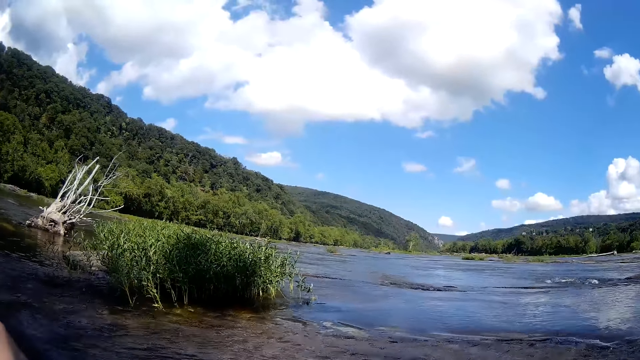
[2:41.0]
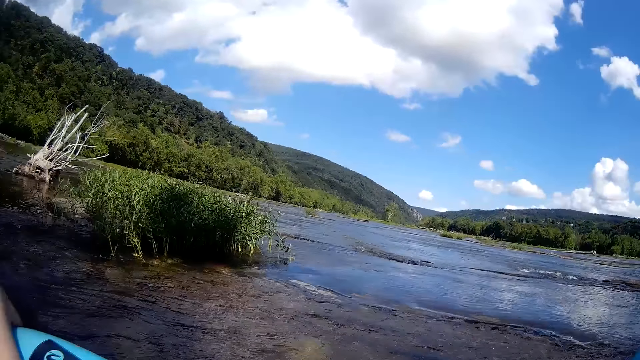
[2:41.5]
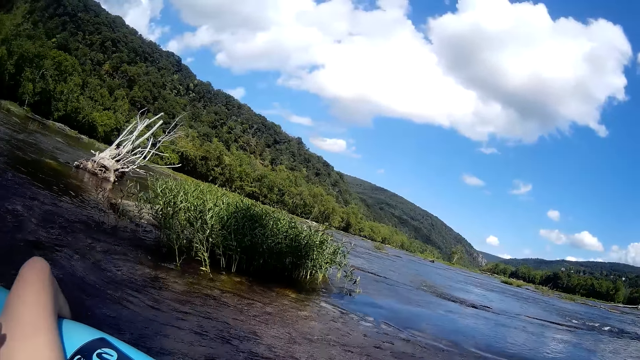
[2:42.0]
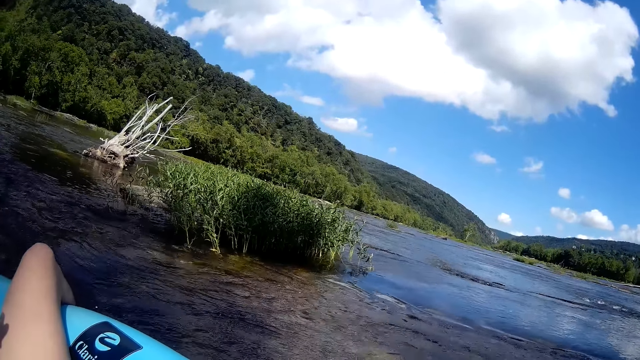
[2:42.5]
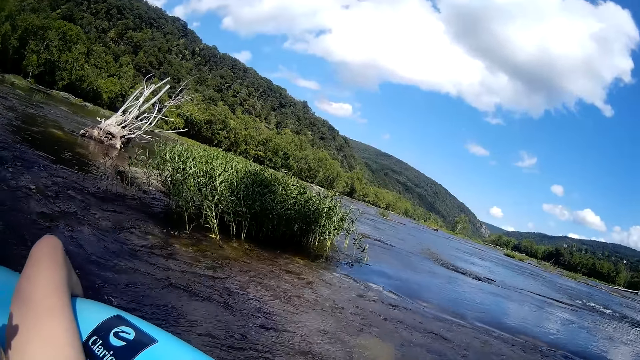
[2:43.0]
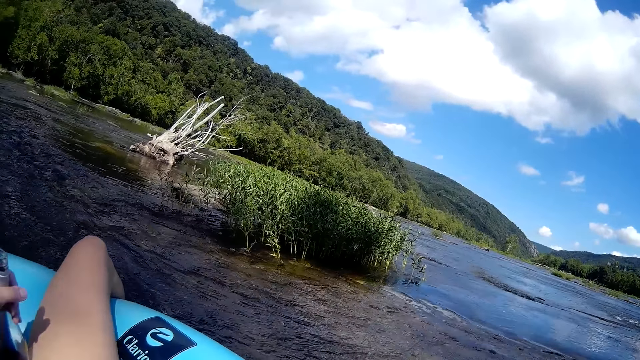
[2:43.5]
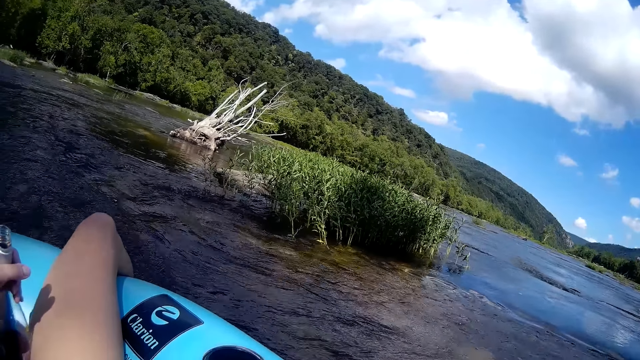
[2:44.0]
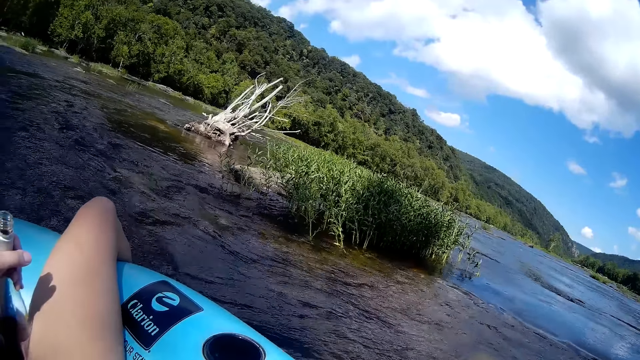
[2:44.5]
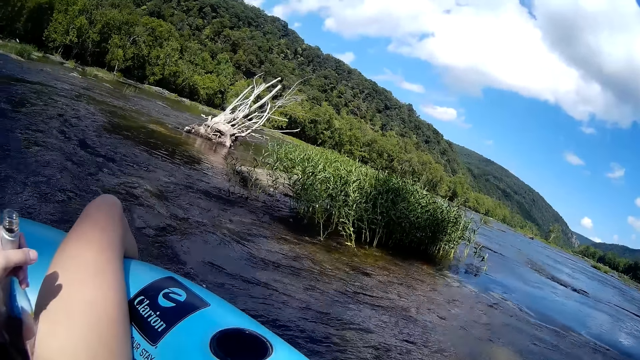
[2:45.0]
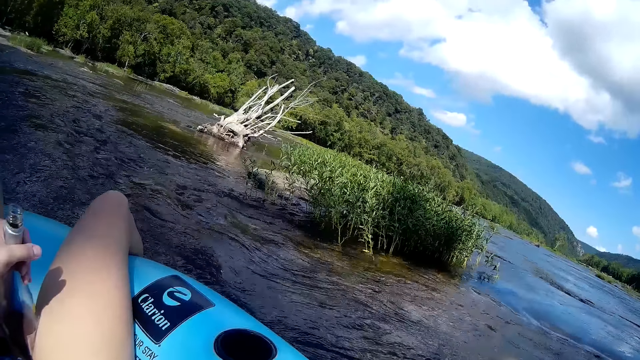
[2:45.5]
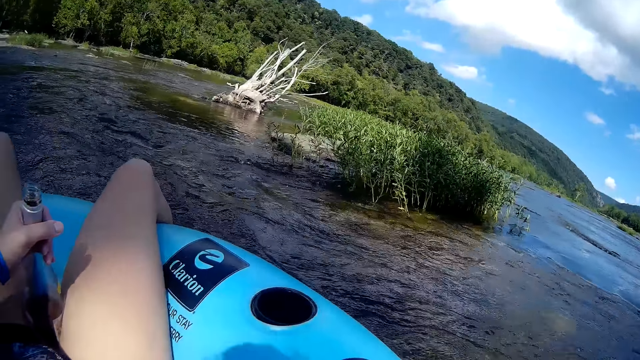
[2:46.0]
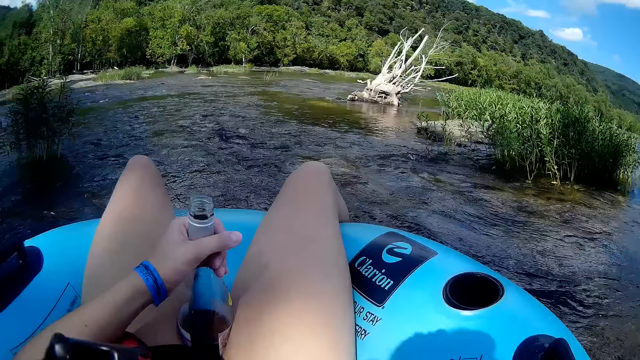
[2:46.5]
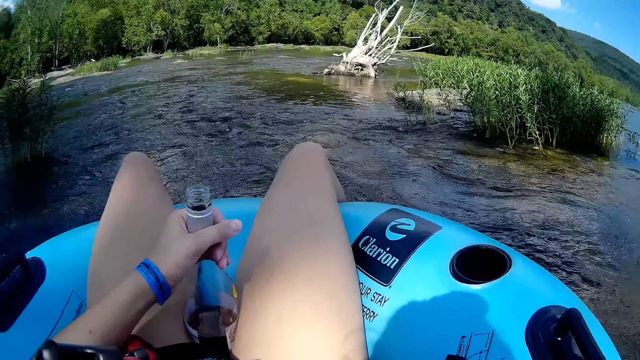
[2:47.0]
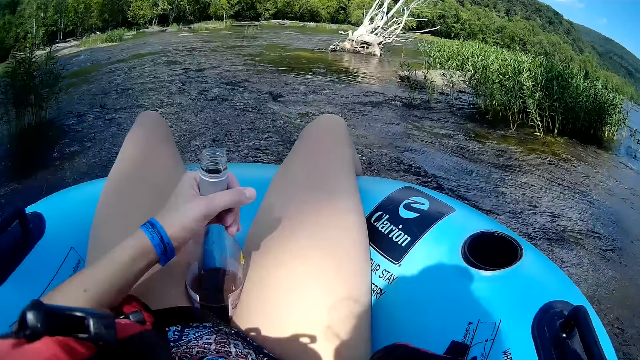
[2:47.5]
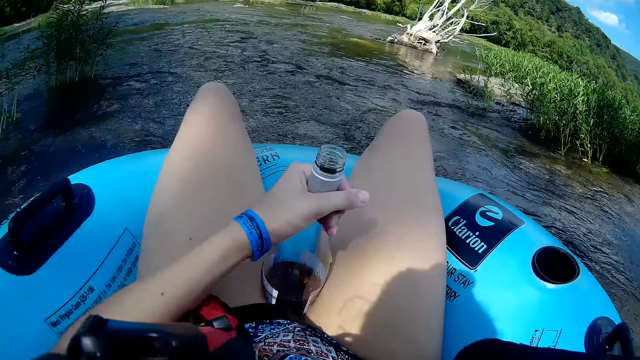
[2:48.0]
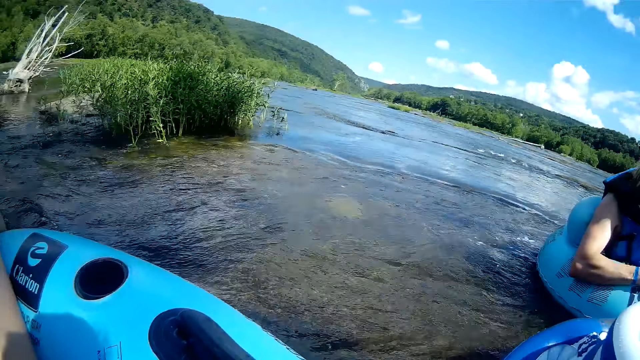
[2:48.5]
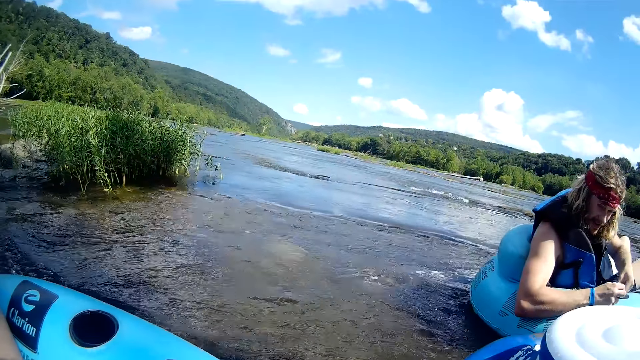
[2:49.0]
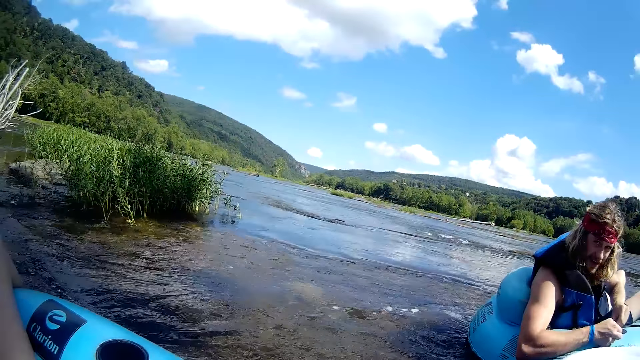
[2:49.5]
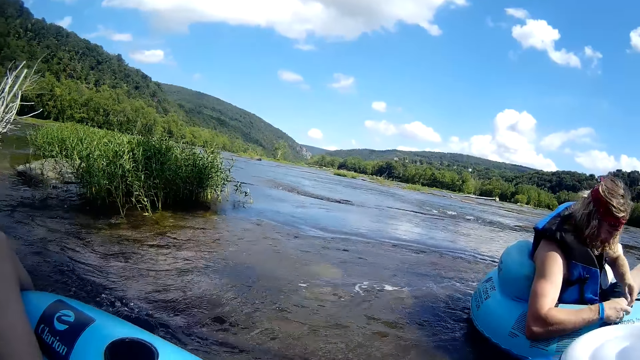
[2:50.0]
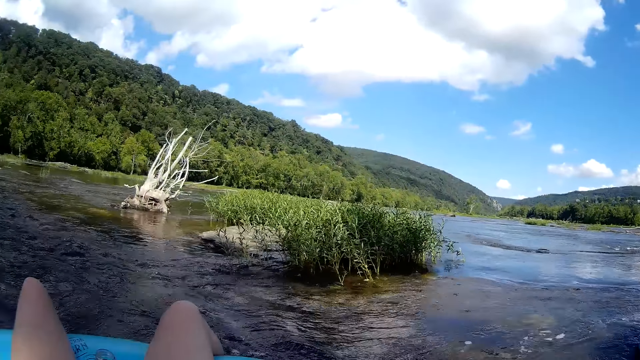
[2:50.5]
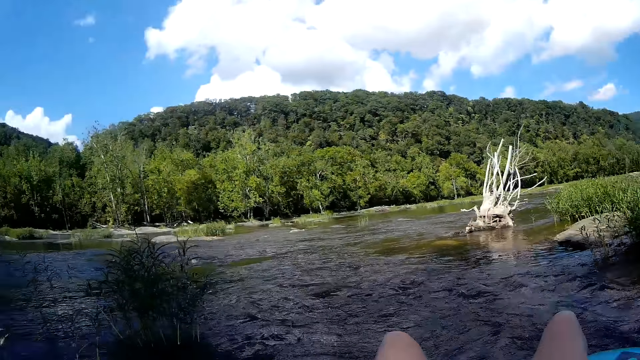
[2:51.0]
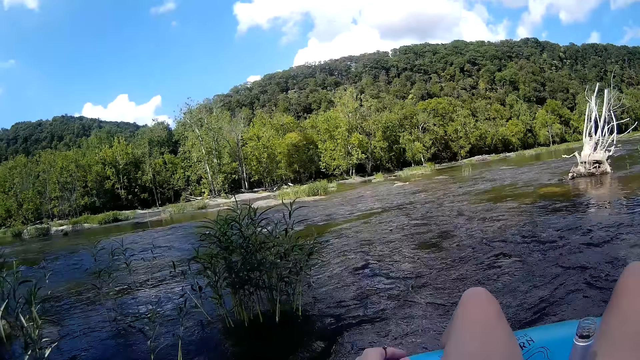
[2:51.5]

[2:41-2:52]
A man talks to the camera wearer.

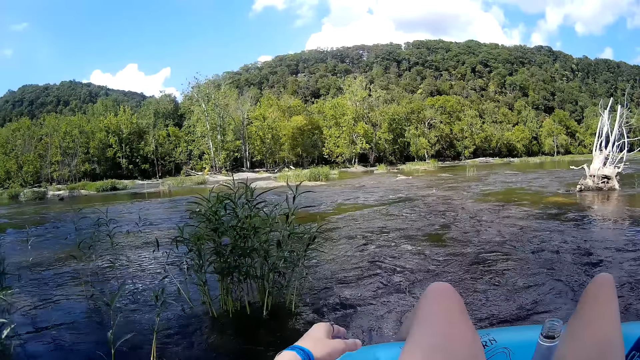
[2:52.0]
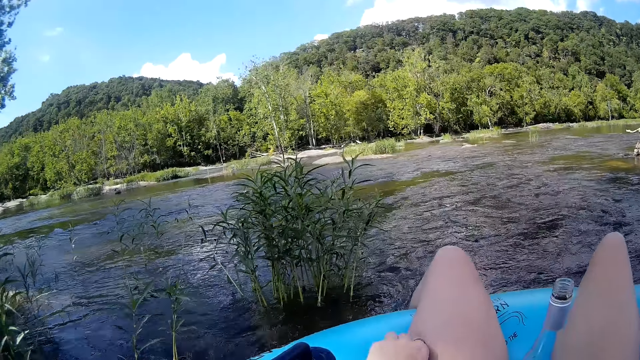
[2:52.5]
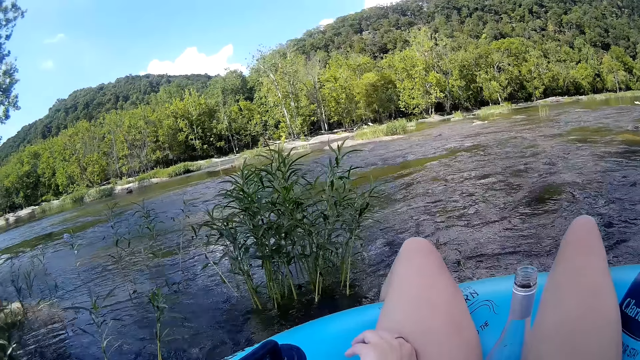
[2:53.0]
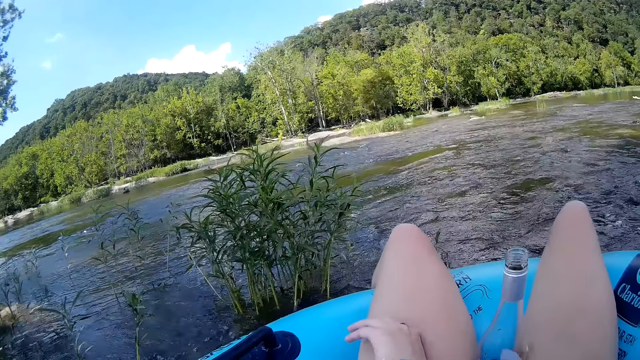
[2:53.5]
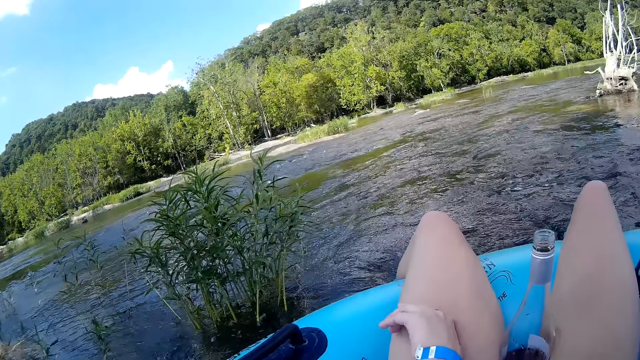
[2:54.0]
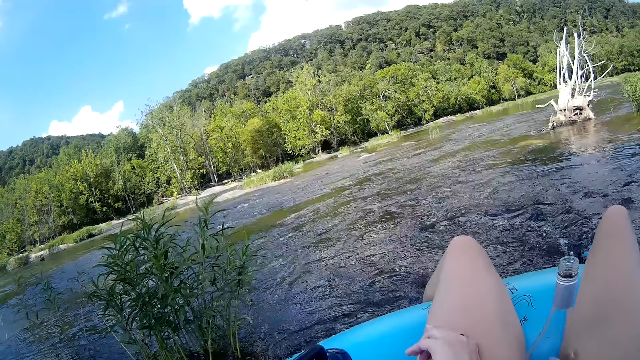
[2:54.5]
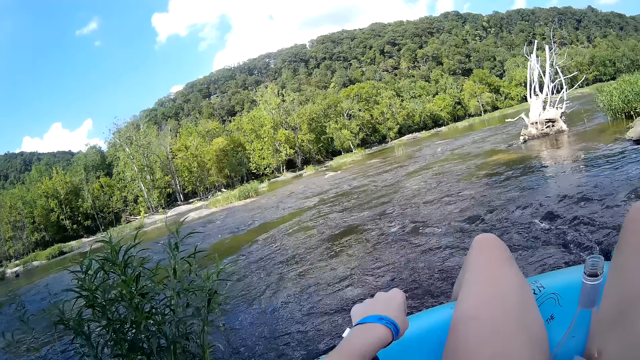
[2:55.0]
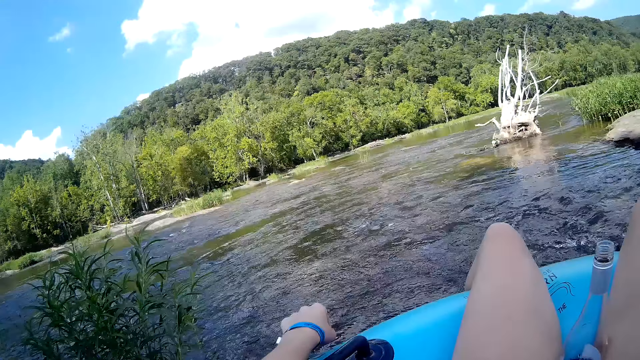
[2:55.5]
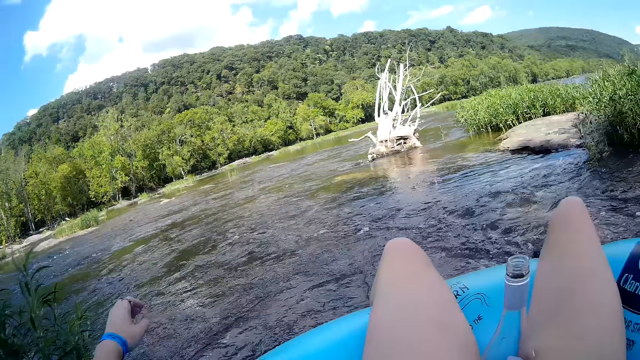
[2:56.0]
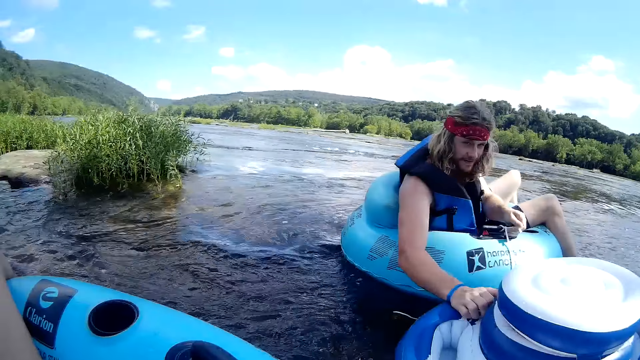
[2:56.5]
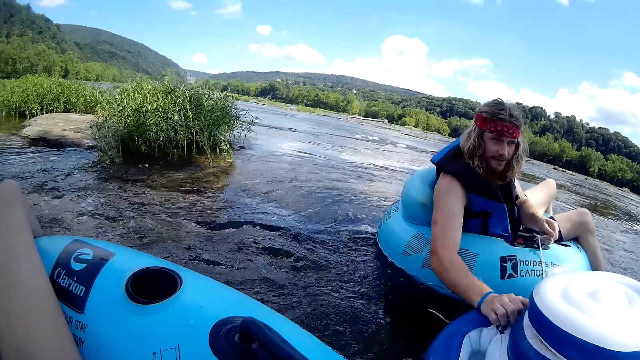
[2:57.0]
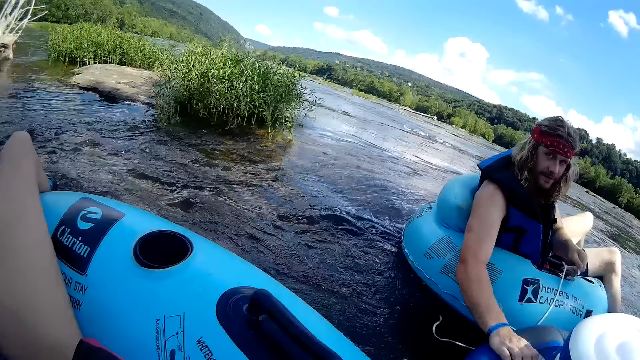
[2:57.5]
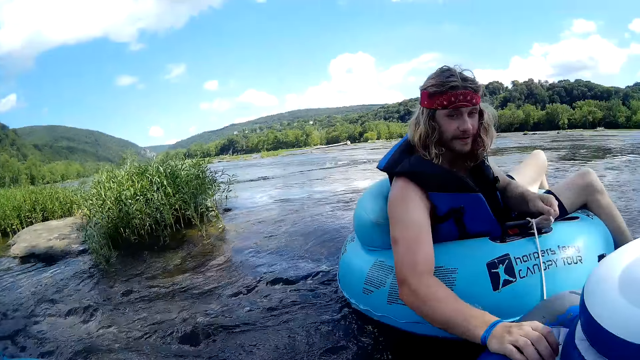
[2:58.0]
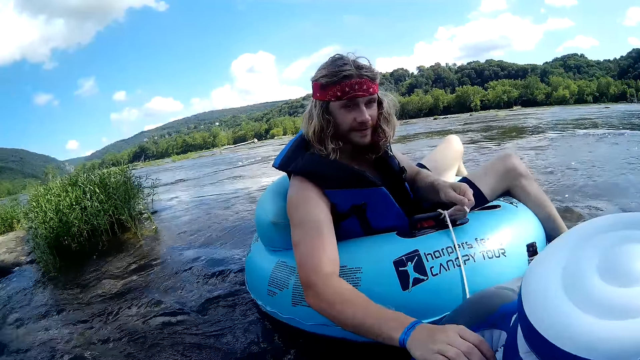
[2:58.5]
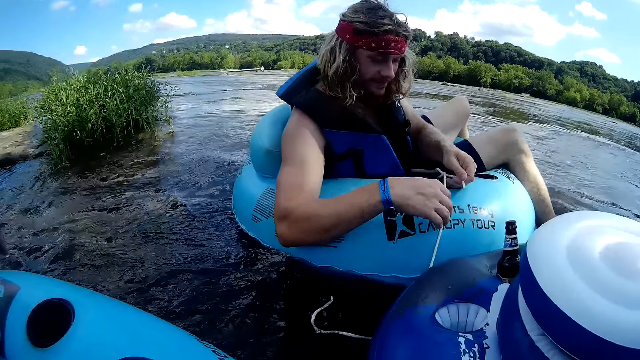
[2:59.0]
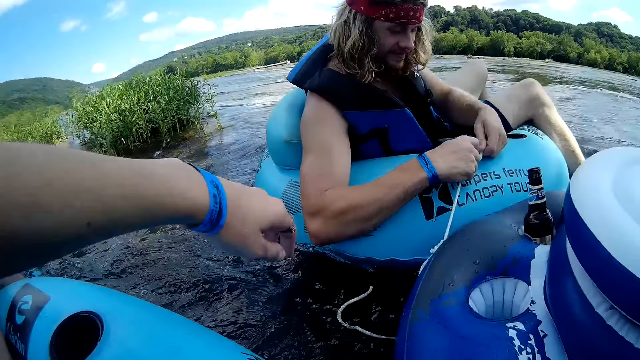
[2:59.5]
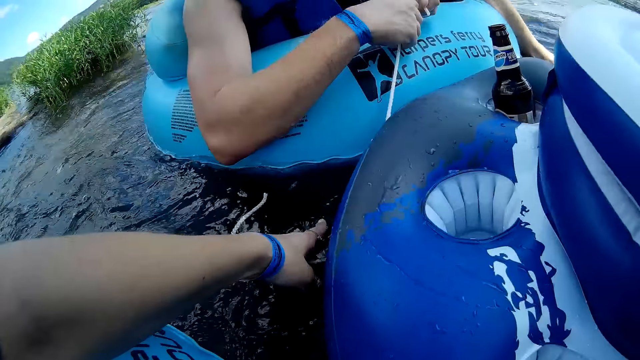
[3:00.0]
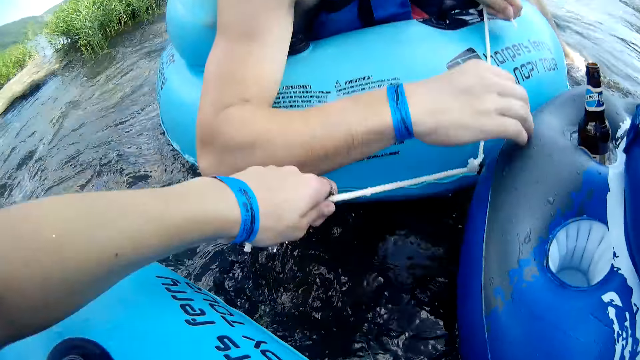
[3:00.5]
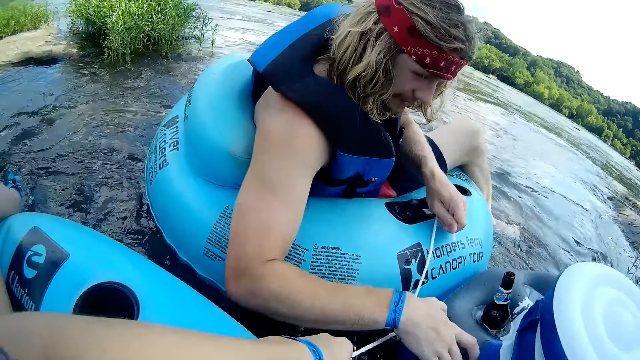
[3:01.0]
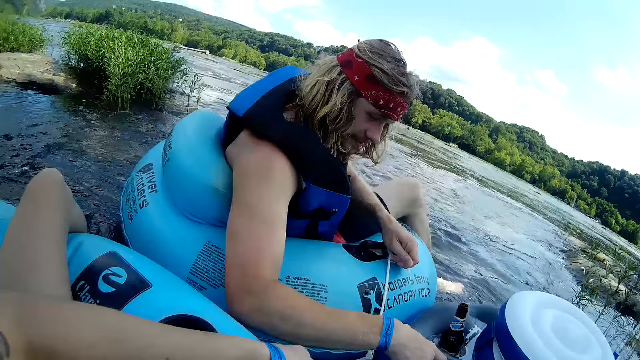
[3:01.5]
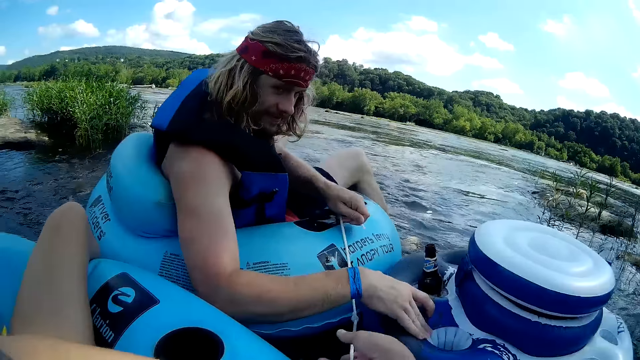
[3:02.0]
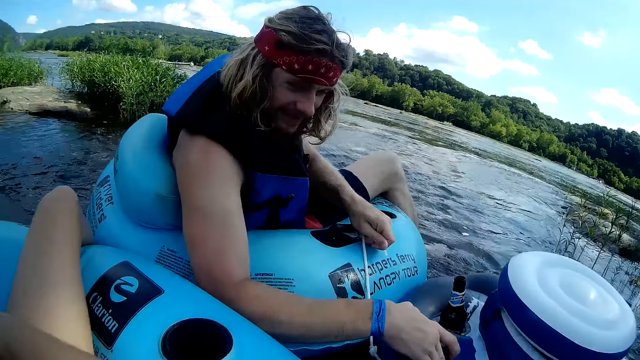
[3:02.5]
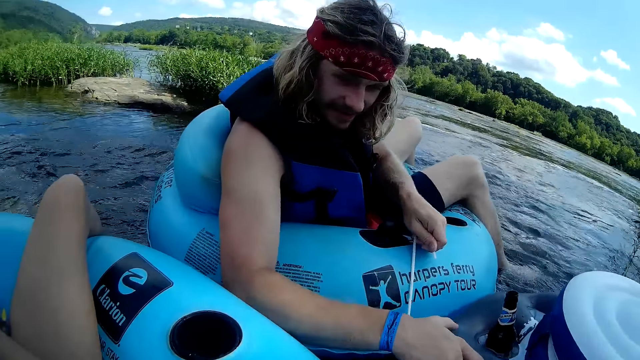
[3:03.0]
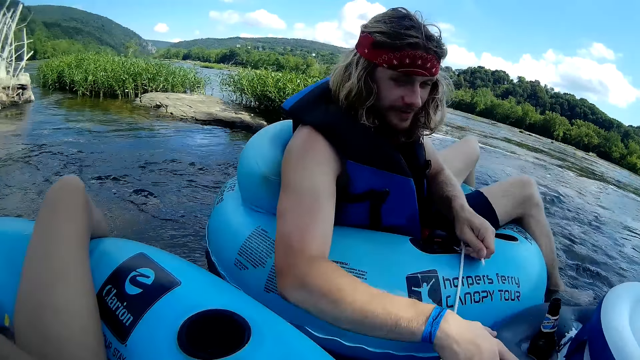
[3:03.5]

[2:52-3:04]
The camera wearer floats on the lake with a floater. A man talks to the camera wearer. The camera wearer pulls the rope attached to the river tube of the man close to hers, with her left hand. She holds the rope with her hand. The man talks to the camera wearer.
